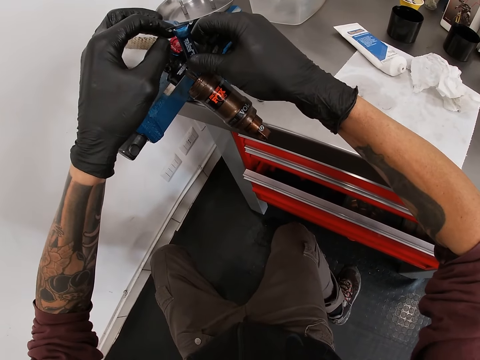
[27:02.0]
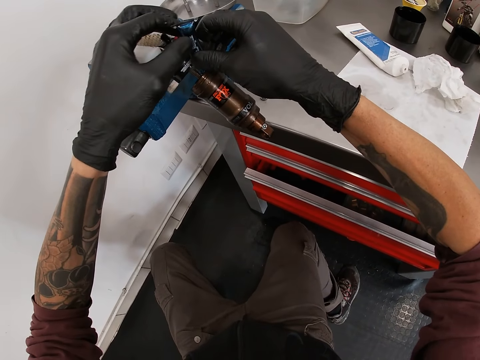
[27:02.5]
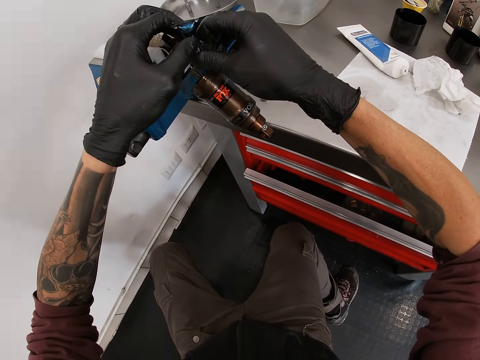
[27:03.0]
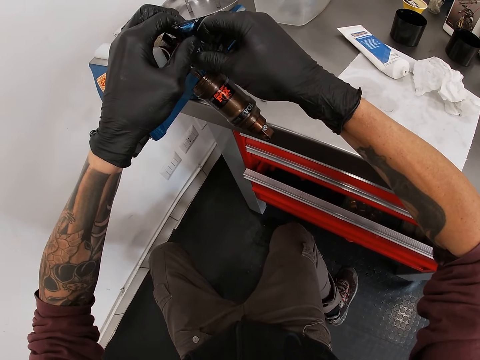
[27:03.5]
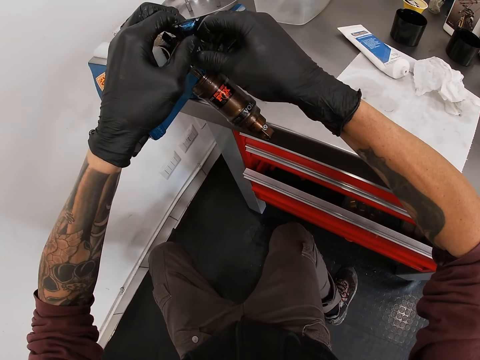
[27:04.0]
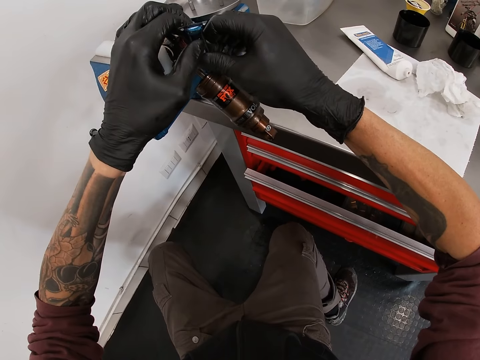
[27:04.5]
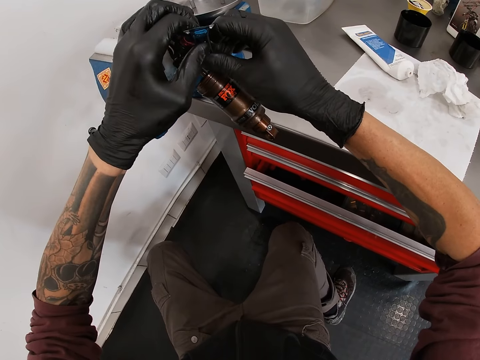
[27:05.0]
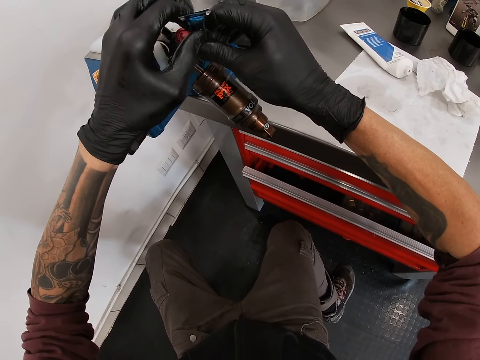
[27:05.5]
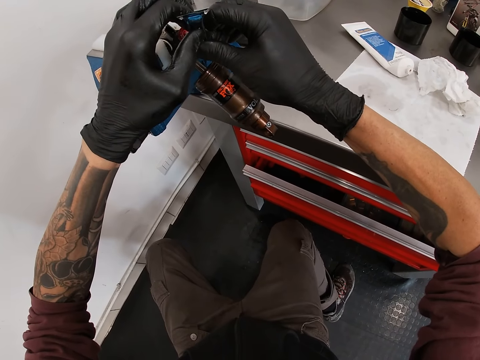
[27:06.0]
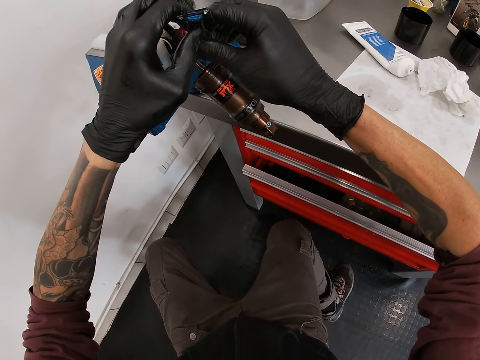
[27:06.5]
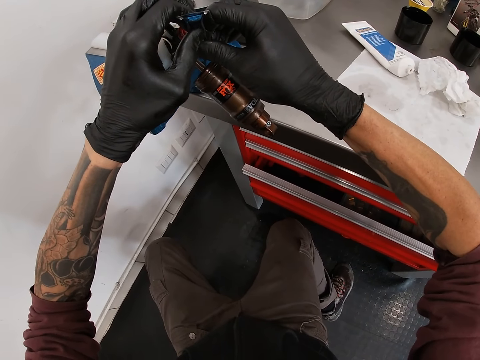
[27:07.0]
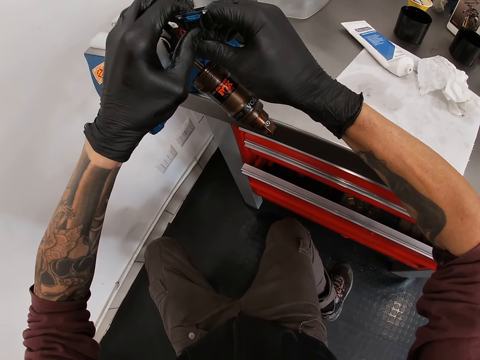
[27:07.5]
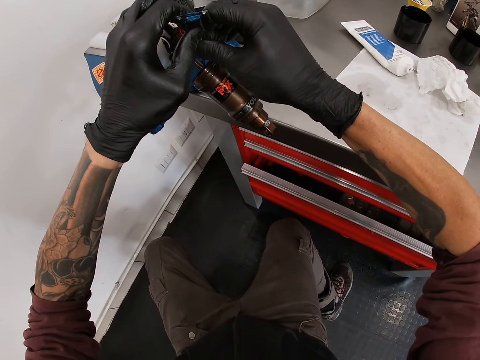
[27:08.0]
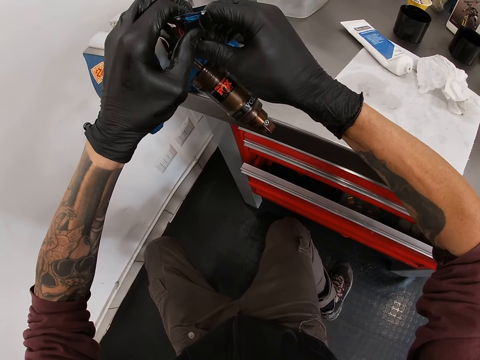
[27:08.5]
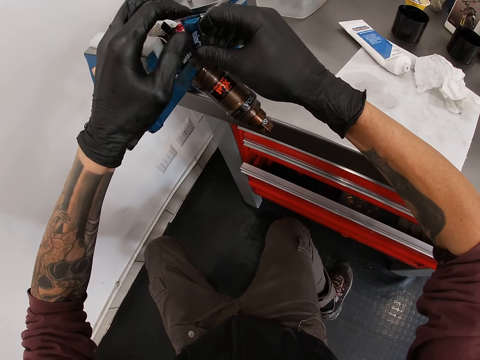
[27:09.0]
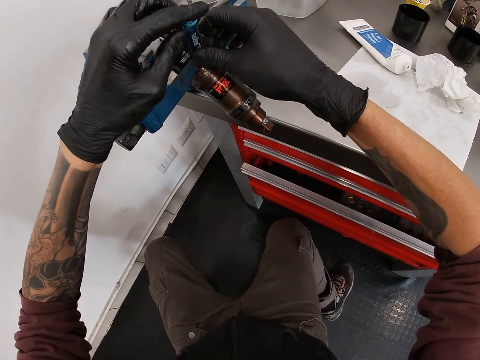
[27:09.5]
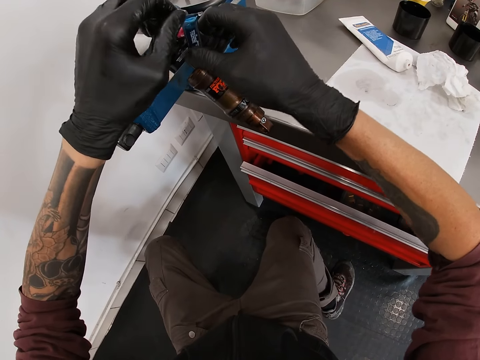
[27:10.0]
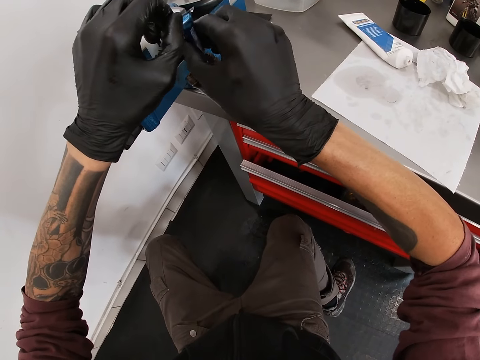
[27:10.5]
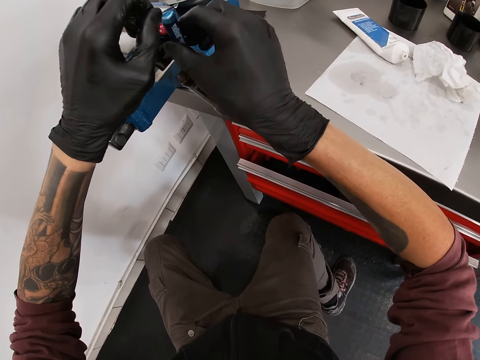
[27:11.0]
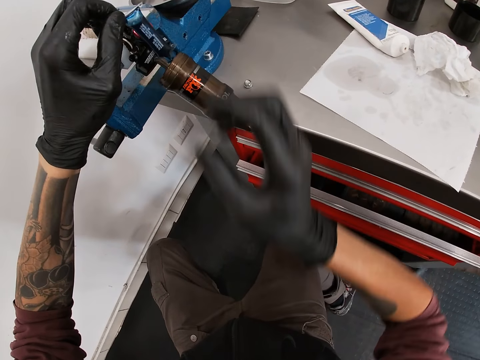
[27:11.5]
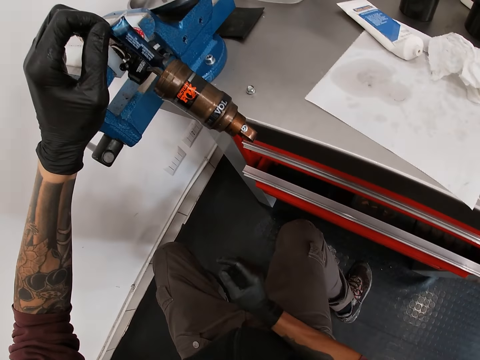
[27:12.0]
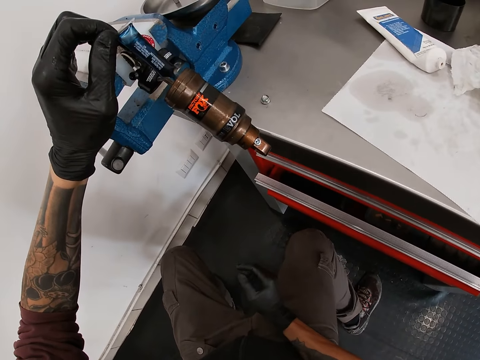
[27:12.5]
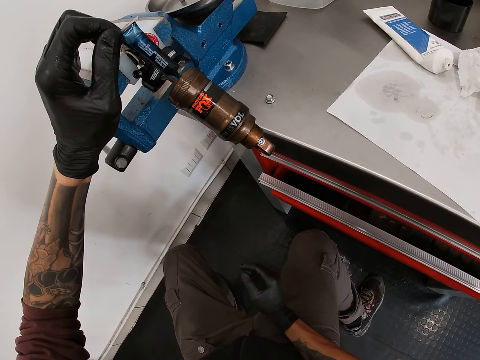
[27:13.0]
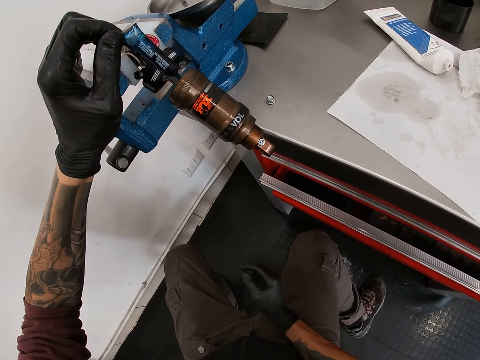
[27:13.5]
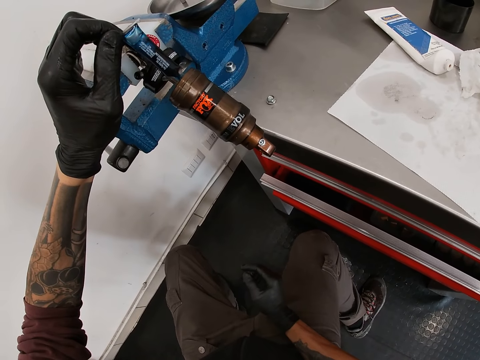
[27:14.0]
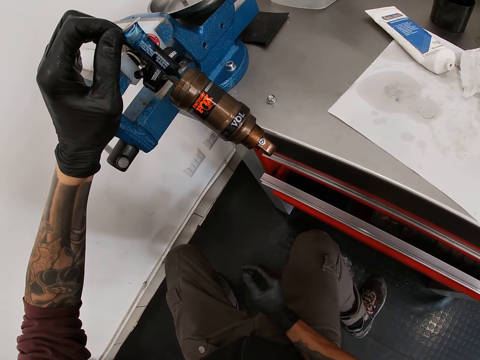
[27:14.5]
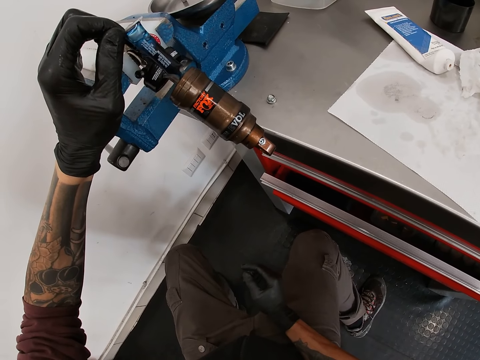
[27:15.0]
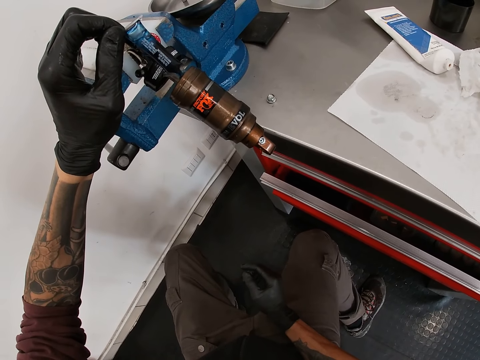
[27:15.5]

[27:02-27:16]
The camera wearer takes off his right hand from the tube.

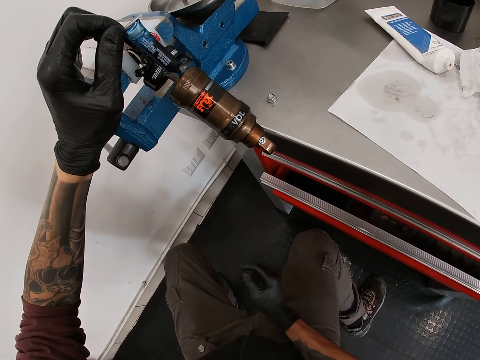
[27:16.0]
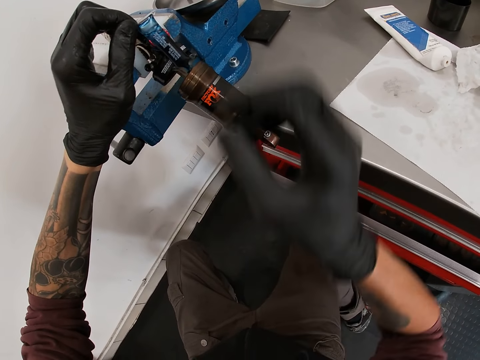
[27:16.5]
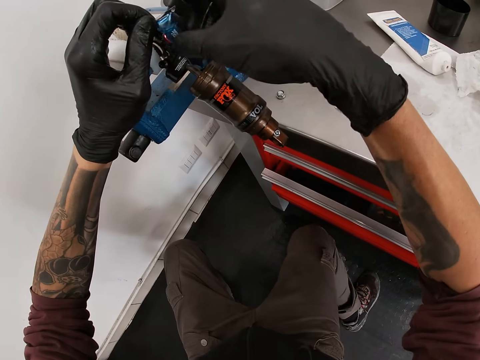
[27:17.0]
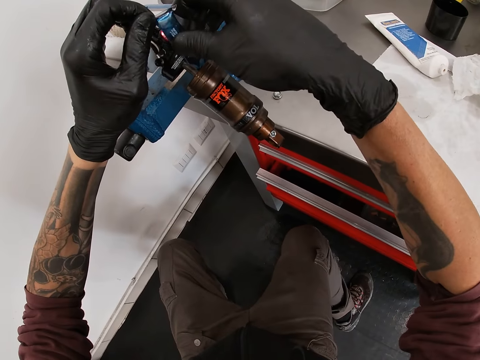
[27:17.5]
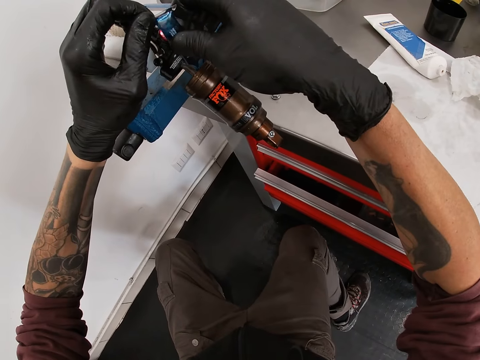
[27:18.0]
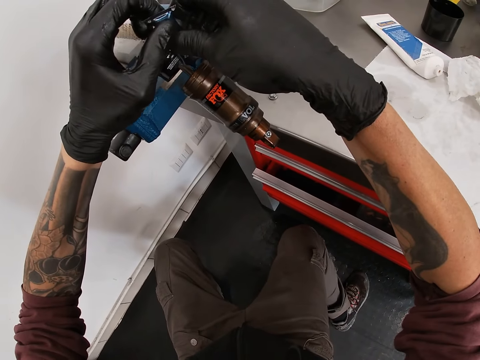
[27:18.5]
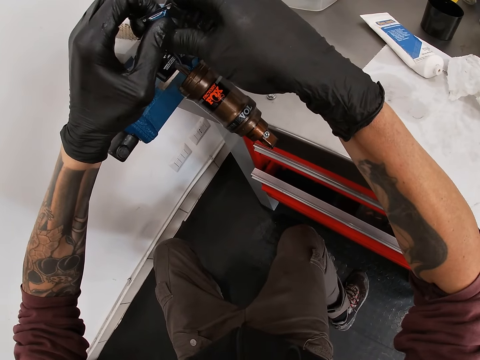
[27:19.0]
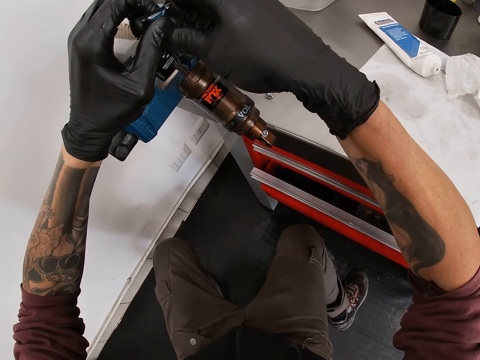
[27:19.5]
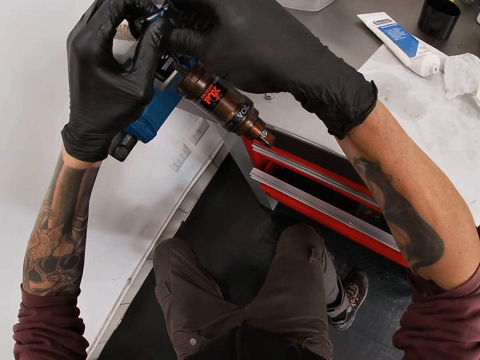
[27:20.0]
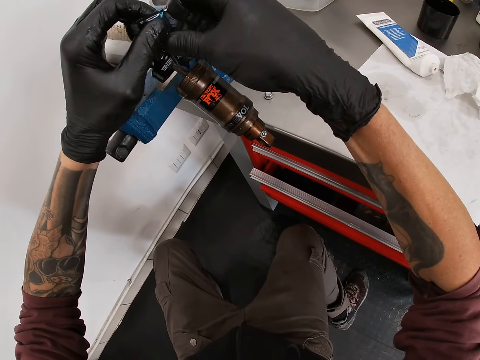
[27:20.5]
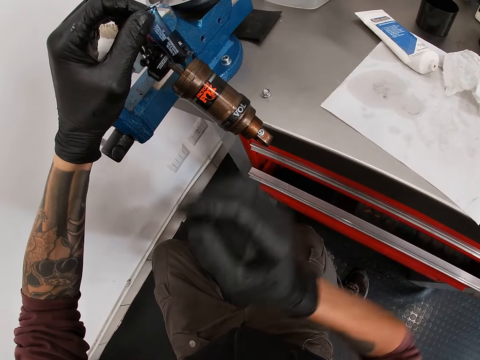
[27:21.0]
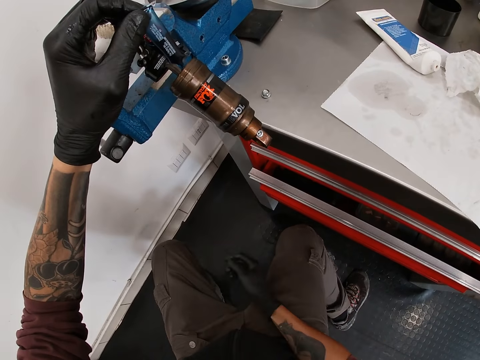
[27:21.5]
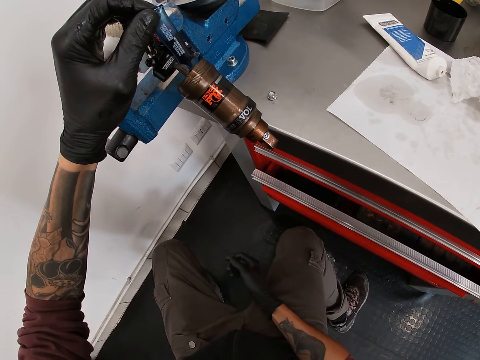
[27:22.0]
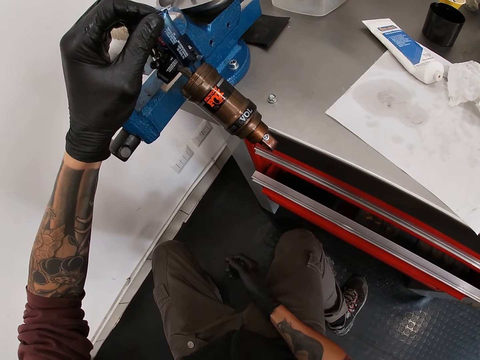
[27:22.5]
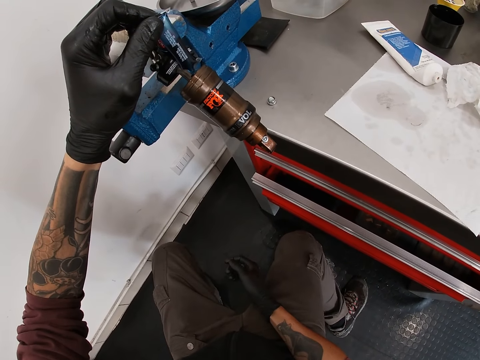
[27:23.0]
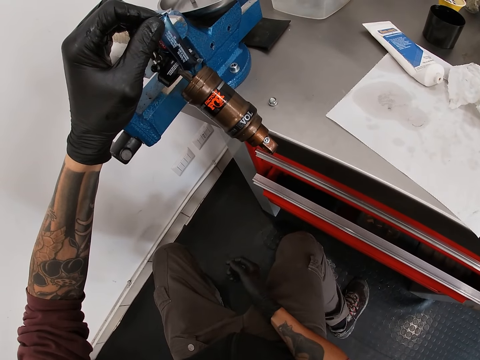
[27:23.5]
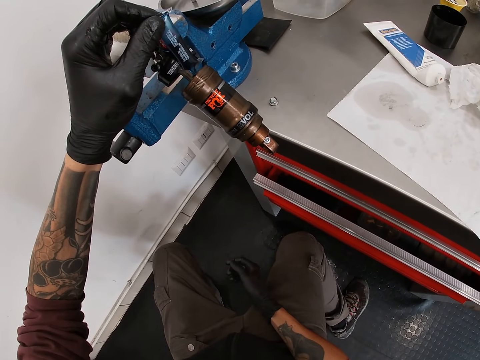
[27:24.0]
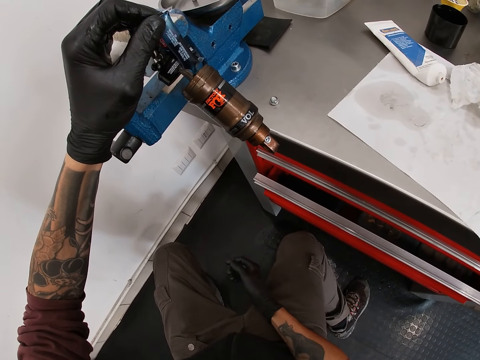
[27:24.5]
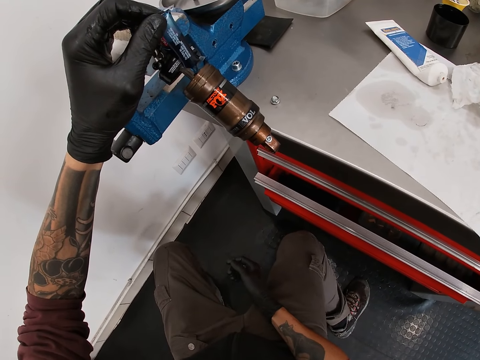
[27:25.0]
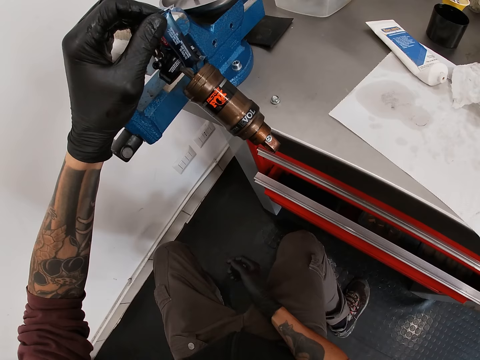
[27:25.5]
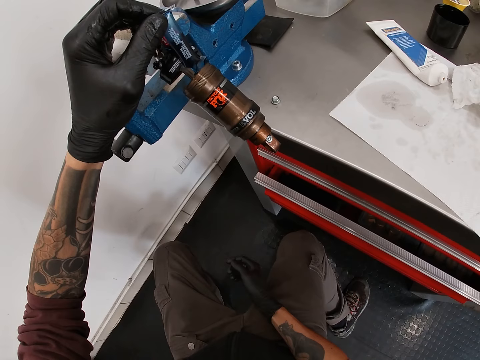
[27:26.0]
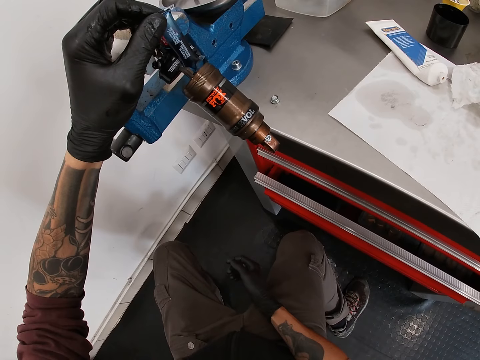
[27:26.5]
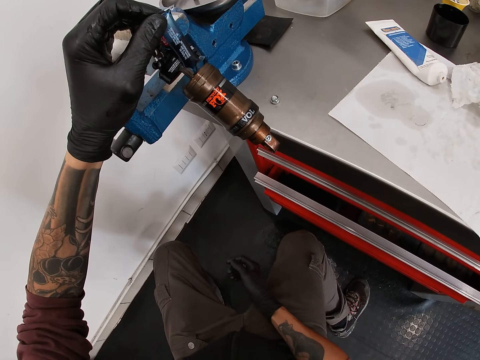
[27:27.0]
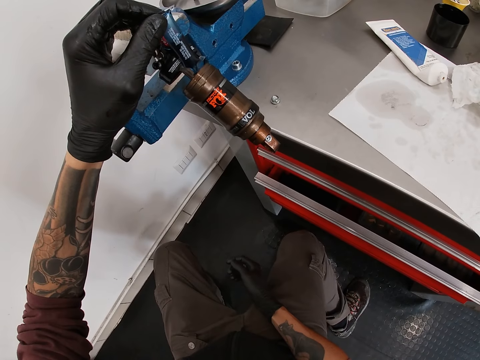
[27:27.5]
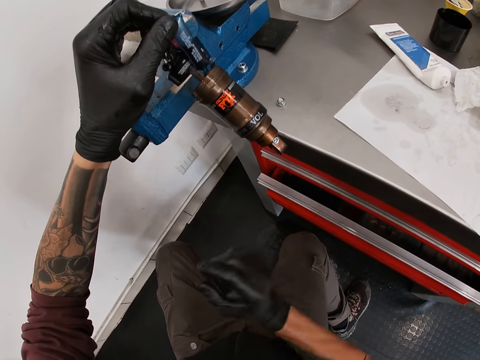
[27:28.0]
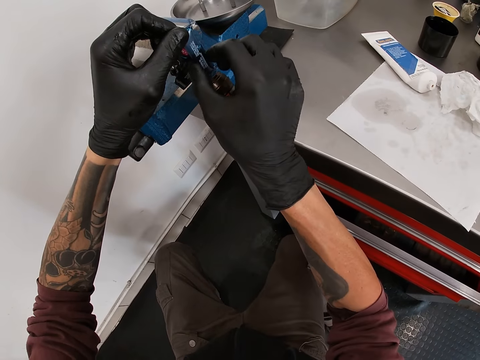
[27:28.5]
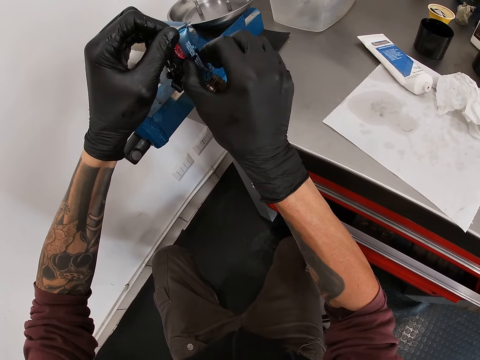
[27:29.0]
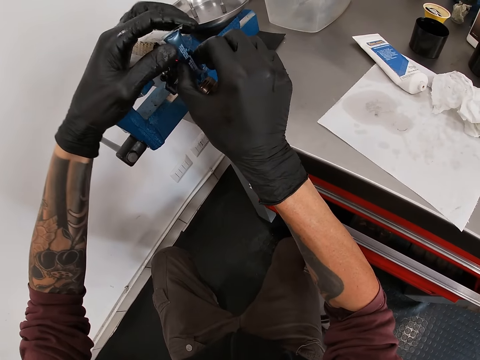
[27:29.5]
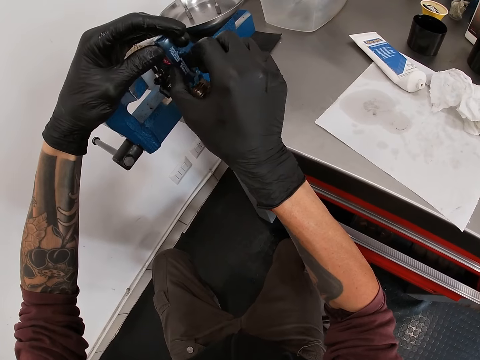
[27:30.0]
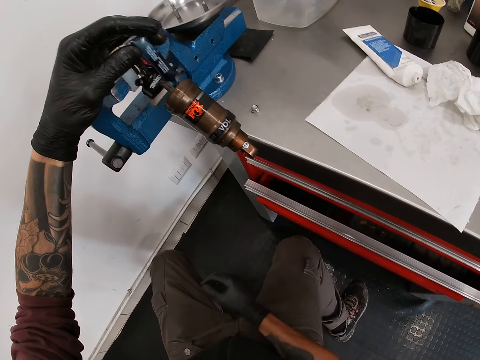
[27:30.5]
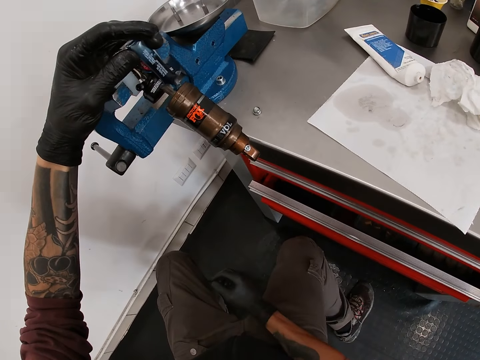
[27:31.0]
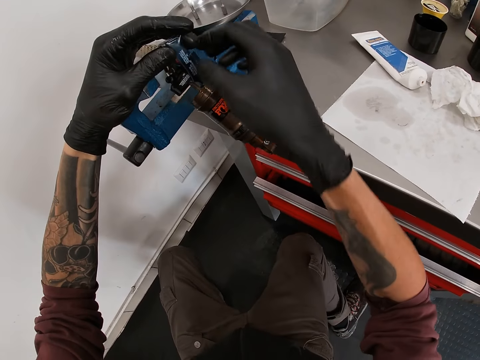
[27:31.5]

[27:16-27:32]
The camera wearer pours the float fluid into the fox float with both hands. He pours the float fluid into the fox float with his left hand. He pours the float fluid into the fox float with both hands. He pours the float fluid into the fox float with his left hand.
